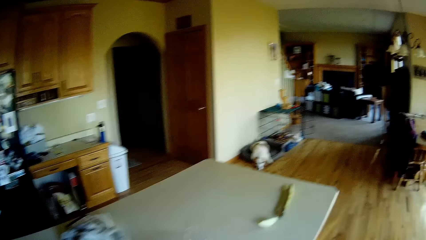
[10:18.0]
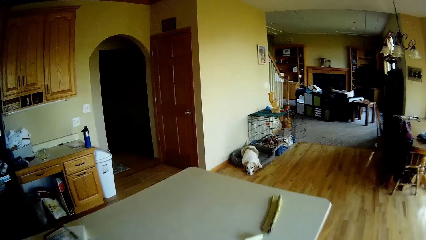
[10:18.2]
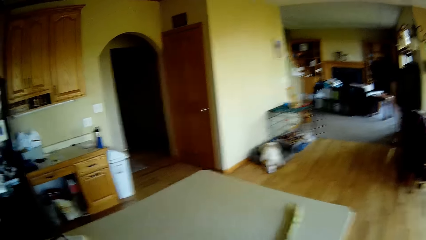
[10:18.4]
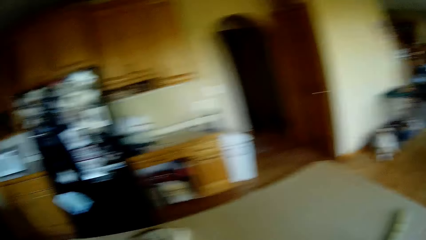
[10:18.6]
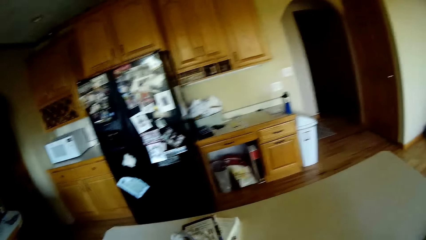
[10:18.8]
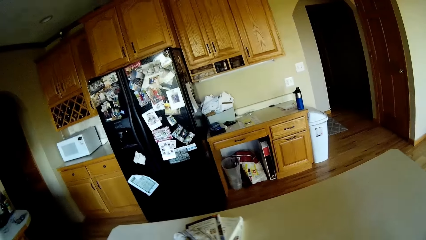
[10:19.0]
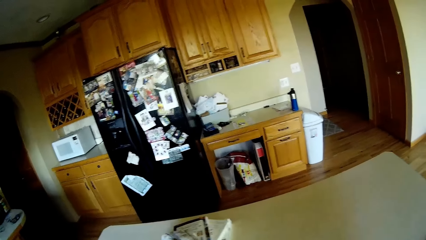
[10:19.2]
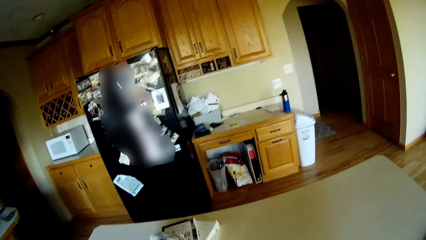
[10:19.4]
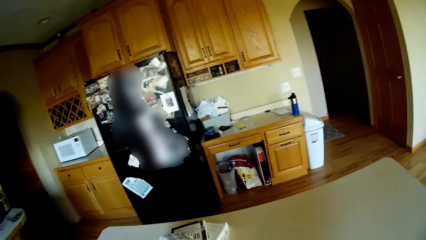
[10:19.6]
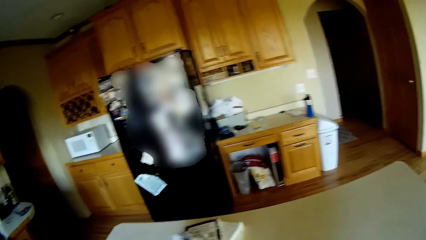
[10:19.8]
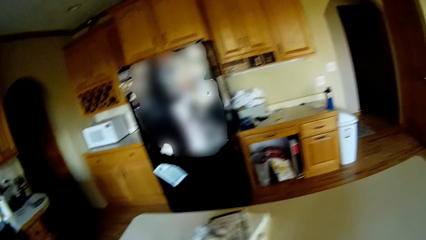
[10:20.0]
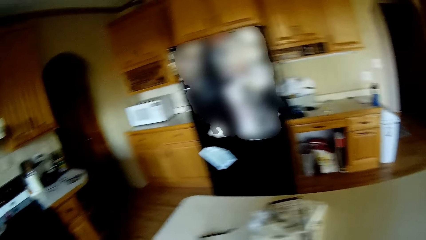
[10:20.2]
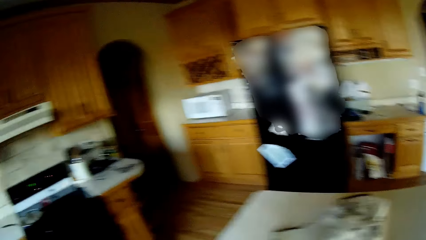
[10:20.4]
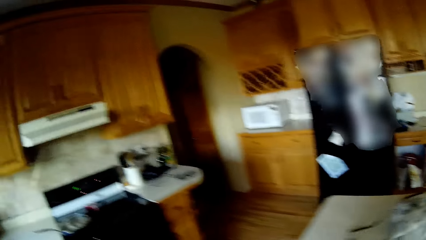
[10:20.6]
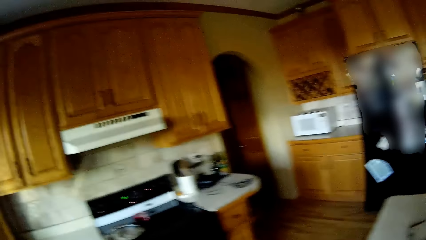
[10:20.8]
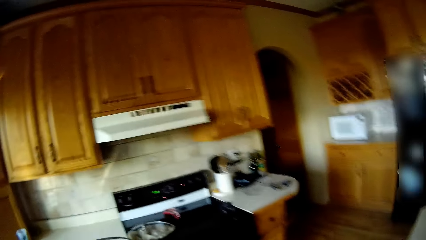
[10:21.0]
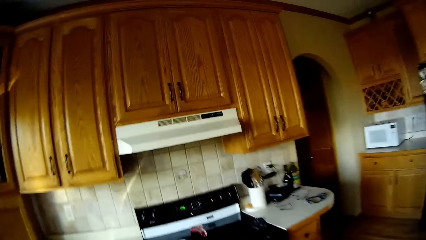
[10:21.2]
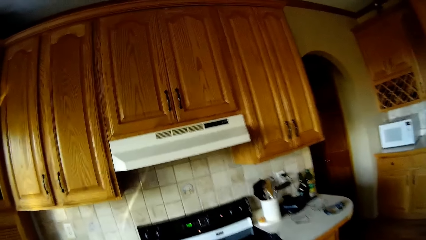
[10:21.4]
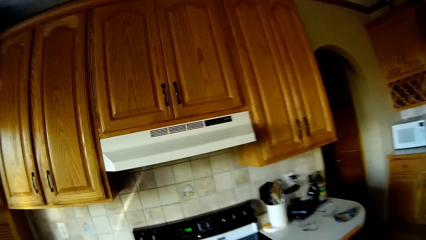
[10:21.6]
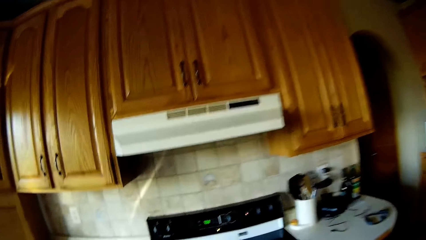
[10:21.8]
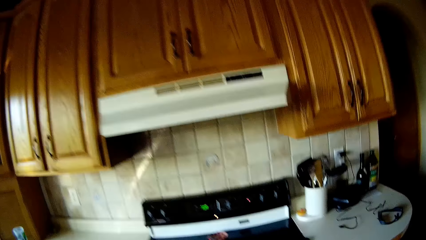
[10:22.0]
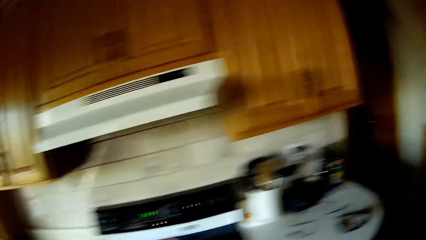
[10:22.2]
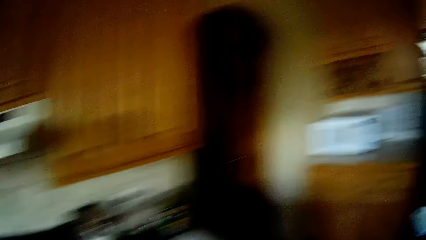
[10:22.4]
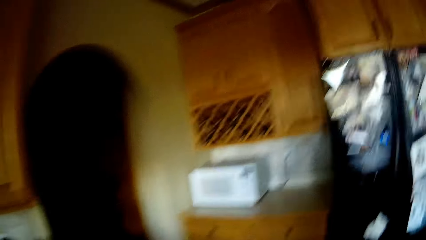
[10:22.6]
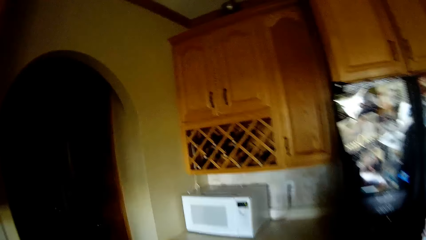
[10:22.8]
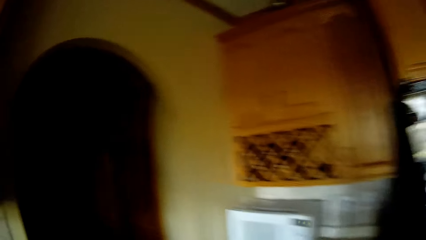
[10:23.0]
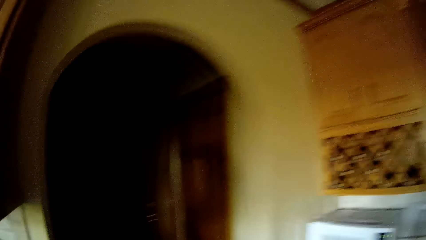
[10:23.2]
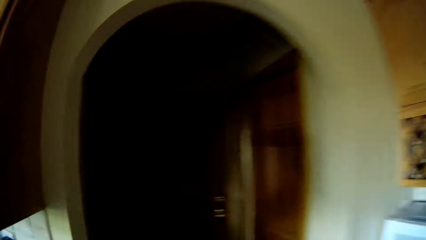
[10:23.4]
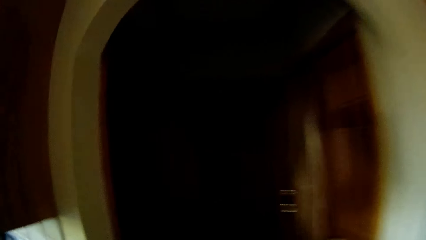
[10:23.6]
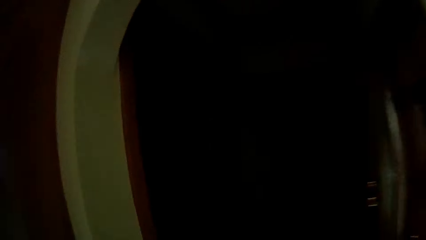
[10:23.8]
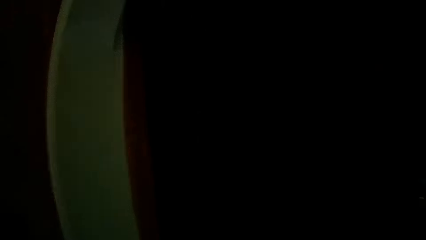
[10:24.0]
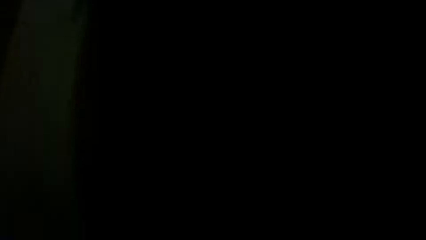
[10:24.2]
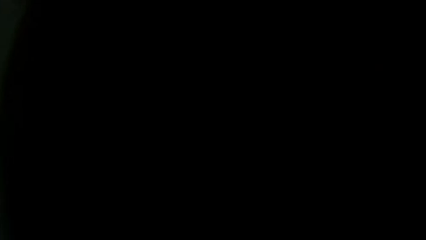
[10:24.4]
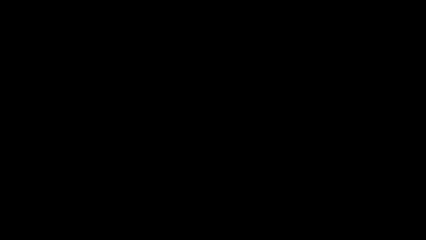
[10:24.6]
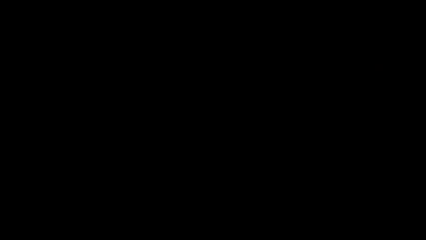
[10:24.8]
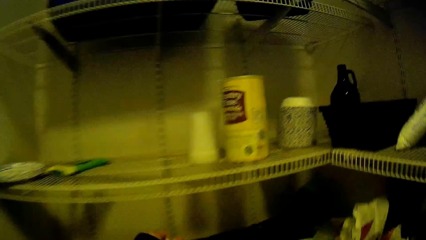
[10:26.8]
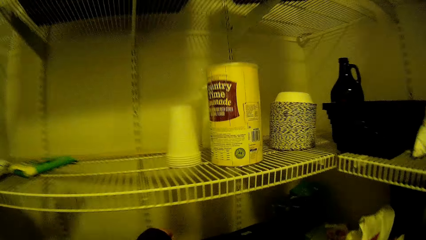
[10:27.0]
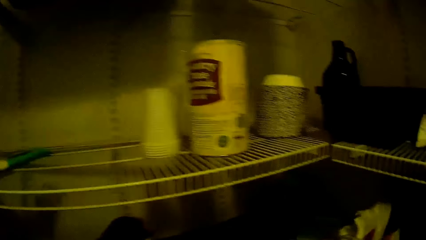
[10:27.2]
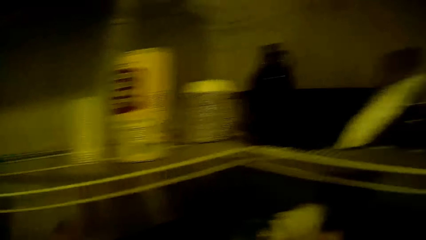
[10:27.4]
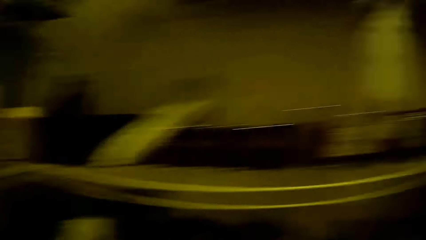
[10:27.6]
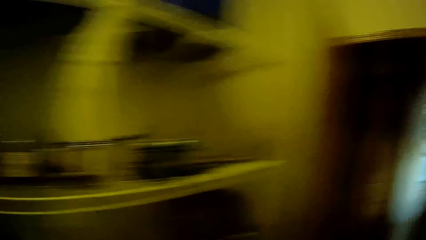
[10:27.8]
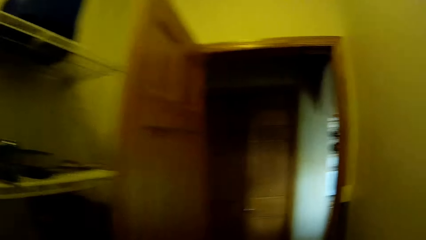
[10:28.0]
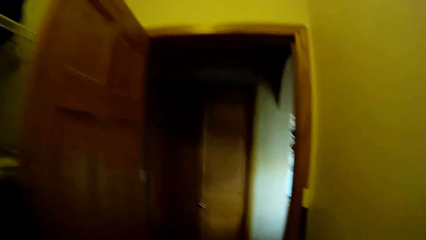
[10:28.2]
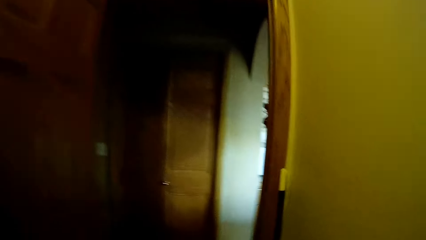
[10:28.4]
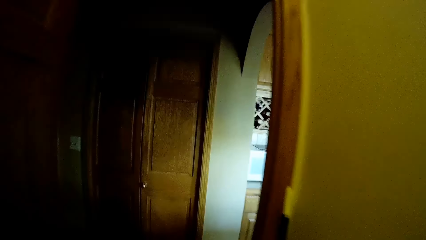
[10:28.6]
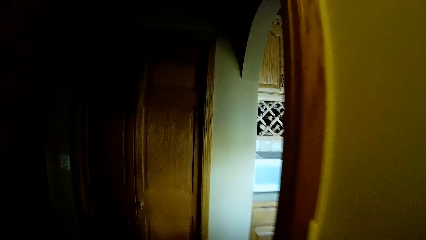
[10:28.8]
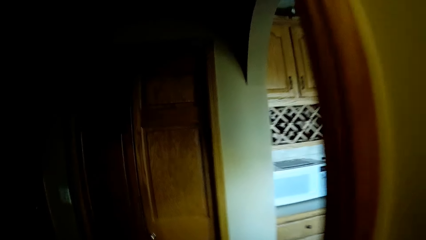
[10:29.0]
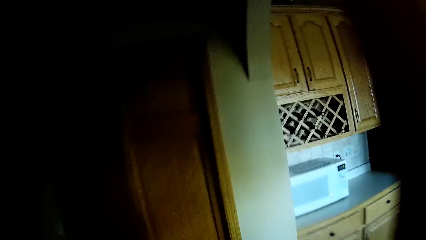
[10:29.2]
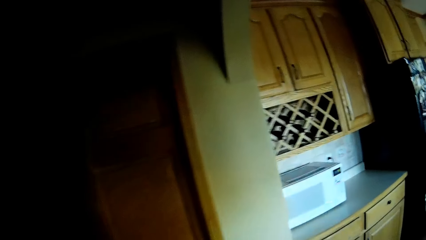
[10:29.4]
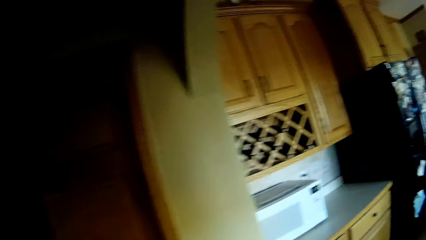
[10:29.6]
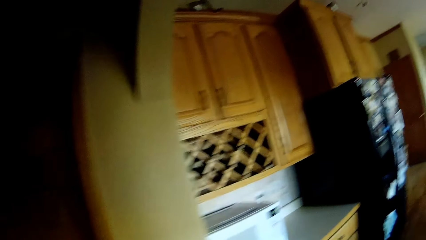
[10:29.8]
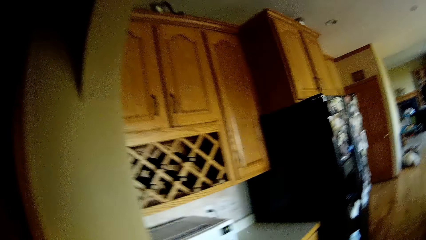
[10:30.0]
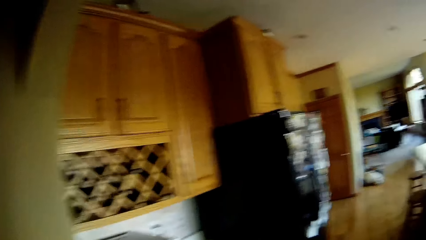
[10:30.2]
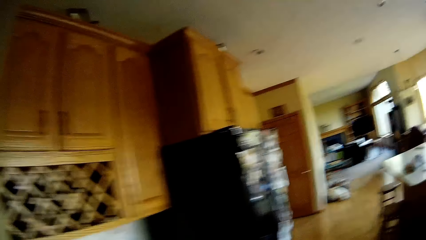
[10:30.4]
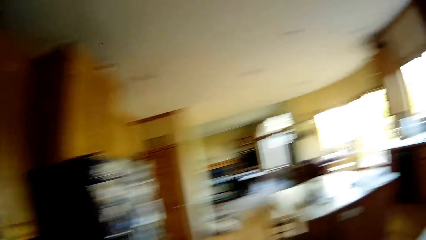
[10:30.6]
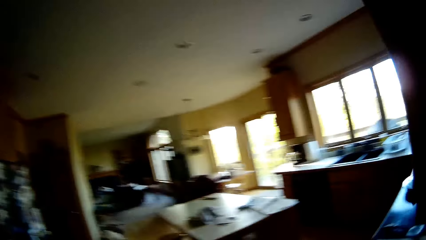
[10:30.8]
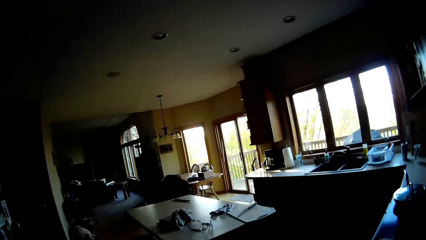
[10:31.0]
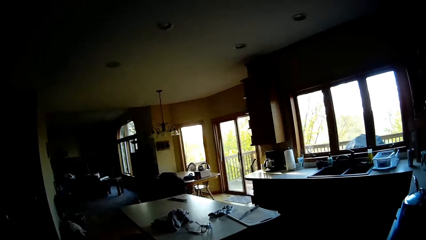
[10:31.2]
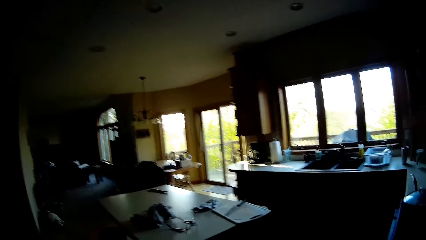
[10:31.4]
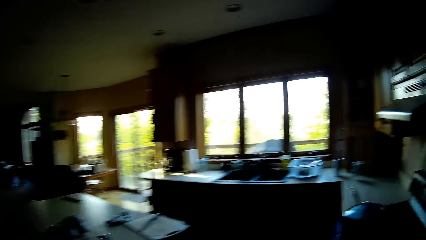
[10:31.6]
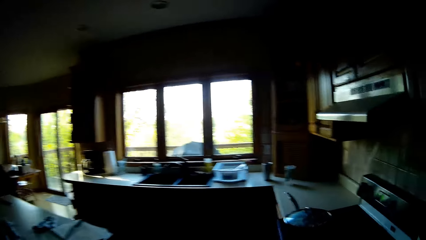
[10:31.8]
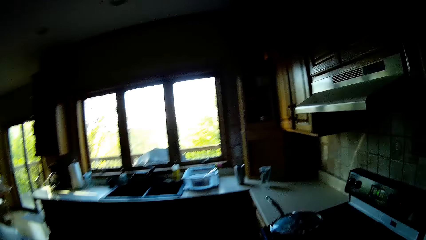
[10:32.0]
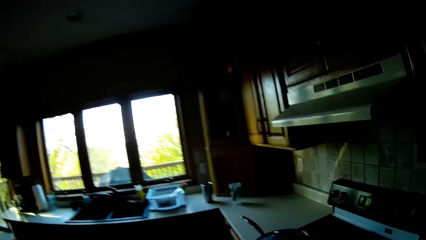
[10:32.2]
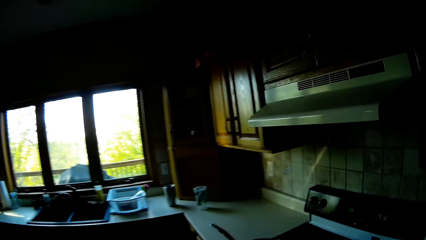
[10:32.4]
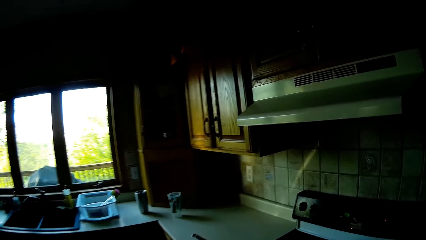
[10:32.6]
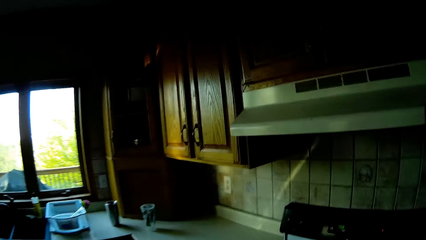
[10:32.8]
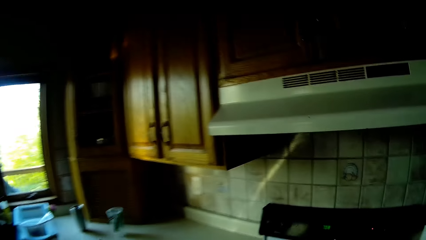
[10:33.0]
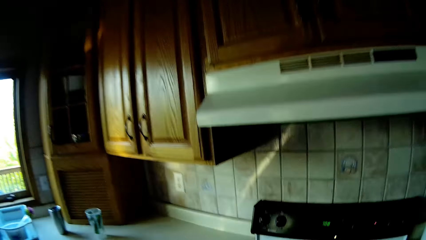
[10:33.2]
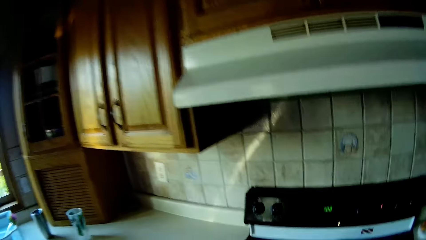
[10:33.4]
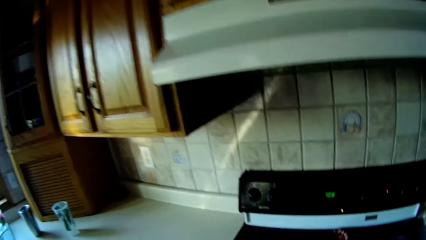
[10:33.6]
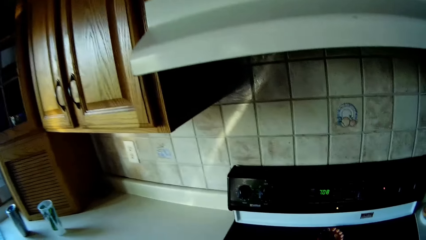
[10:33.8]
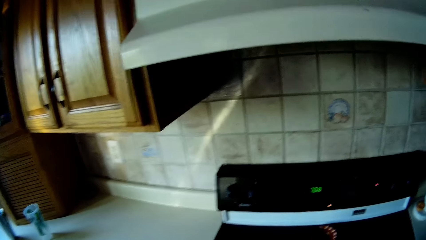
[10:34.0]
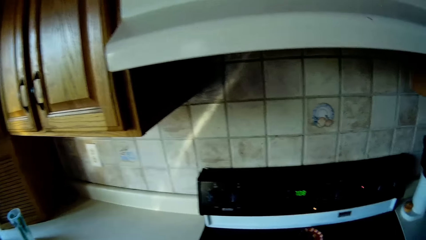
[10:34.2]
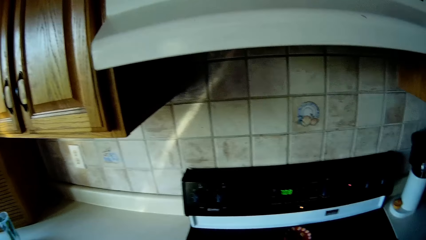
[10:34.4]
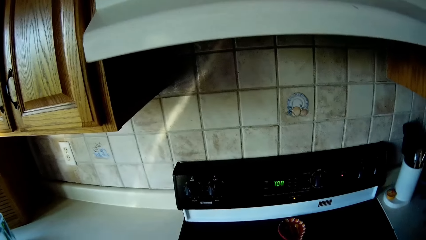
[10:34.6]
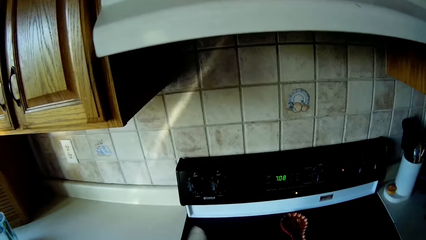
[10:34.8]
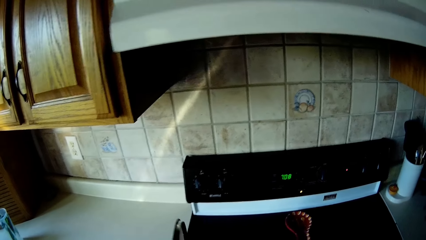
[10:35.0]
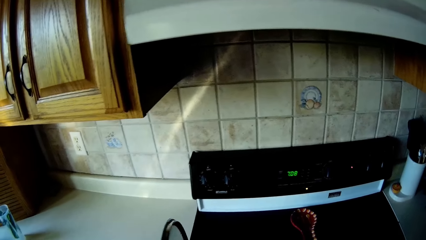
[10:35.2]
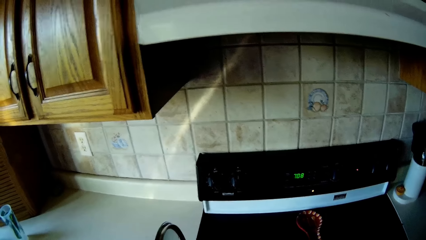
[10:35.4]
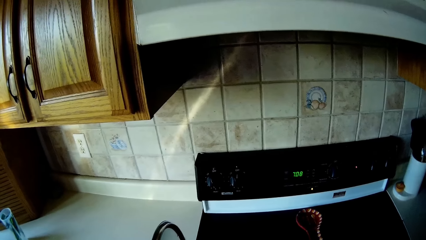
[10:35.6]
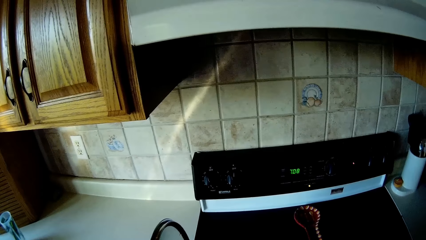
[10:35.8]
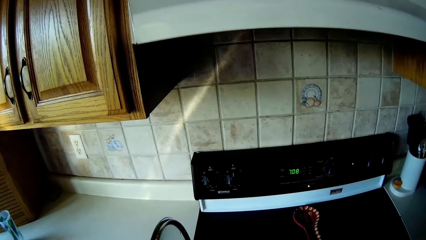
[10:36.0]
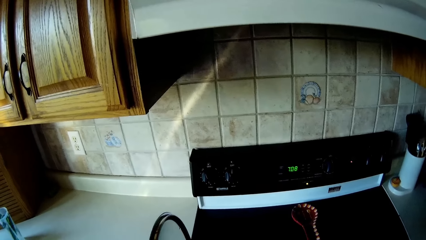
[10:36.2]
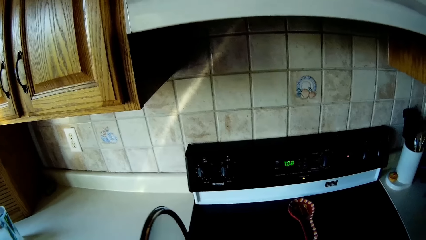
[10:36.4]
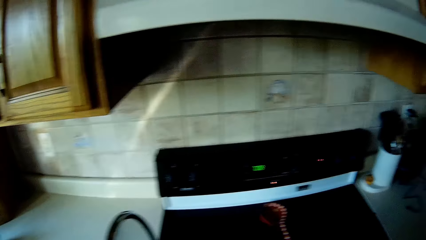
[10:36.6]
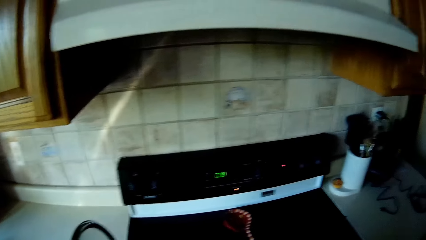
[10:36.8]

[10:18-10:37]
The camera wearer picks up the packet from the counter. He walks towards the pantry. He walks into a storage room from the kitchen. He places the packets in the pantry. He walks towards the cooker. He walks into the kitchen from the storage room. He opens a pot on an electric cooker with his left hand. He stirs the food.
